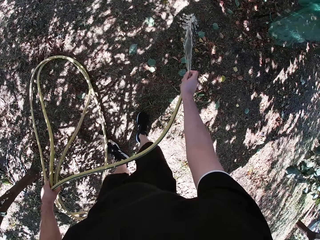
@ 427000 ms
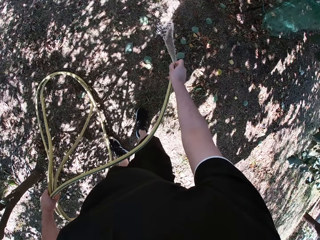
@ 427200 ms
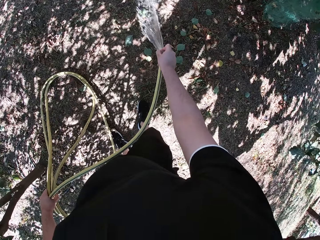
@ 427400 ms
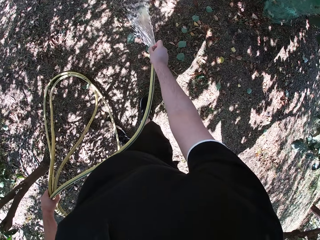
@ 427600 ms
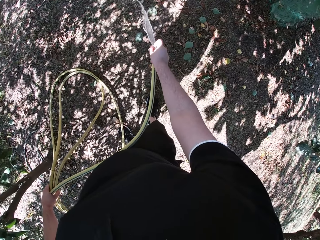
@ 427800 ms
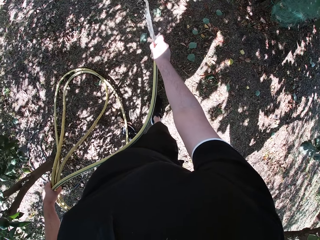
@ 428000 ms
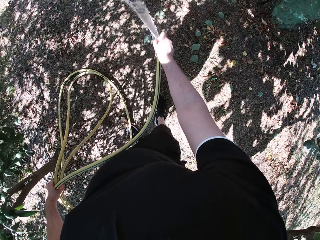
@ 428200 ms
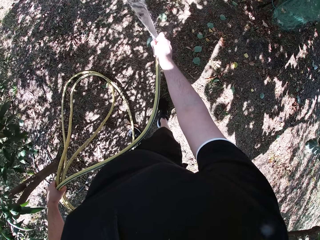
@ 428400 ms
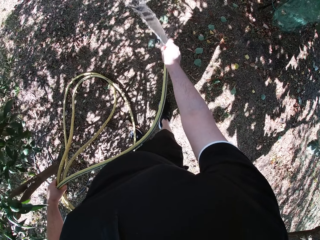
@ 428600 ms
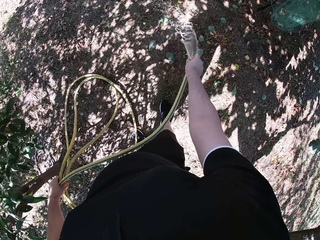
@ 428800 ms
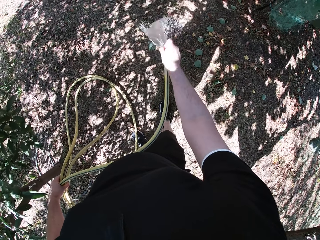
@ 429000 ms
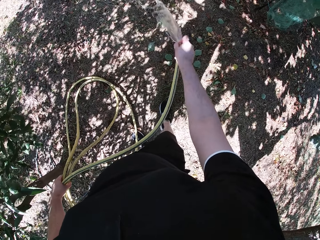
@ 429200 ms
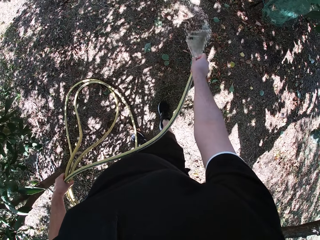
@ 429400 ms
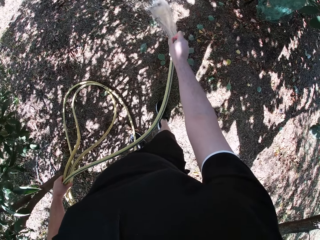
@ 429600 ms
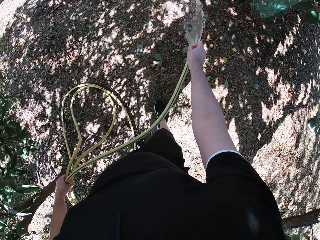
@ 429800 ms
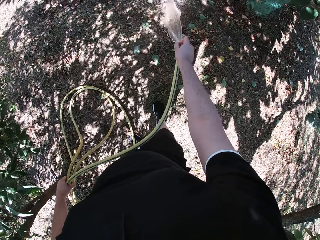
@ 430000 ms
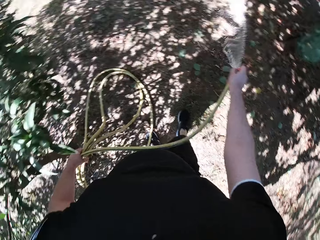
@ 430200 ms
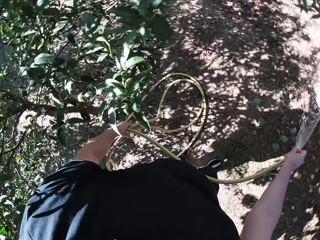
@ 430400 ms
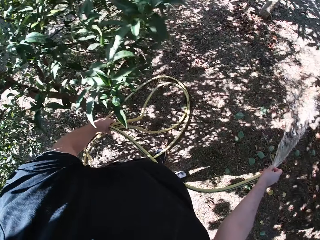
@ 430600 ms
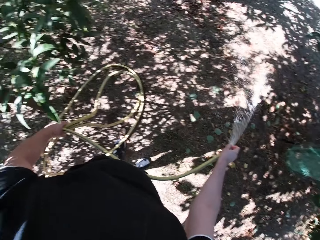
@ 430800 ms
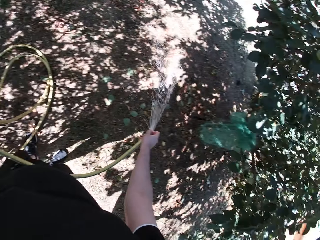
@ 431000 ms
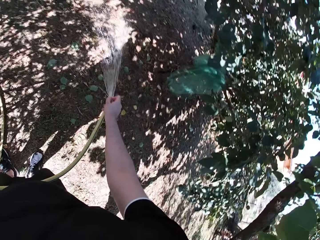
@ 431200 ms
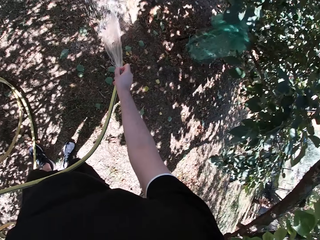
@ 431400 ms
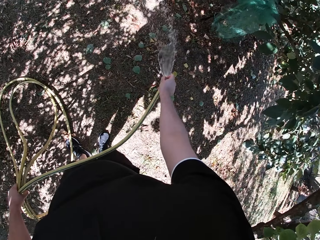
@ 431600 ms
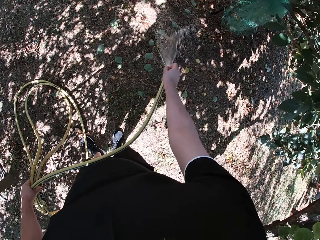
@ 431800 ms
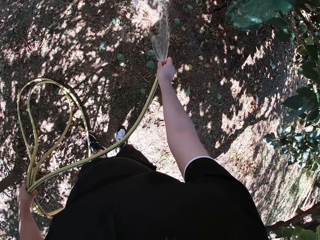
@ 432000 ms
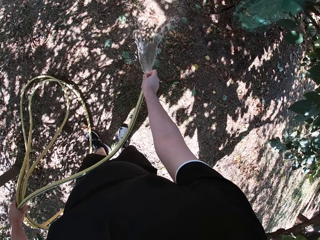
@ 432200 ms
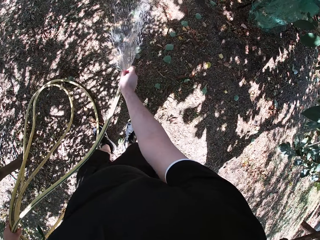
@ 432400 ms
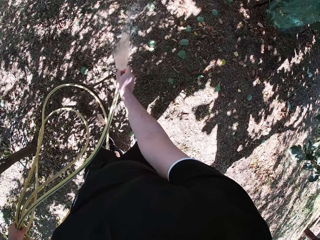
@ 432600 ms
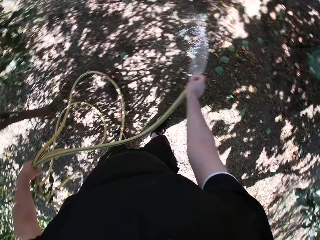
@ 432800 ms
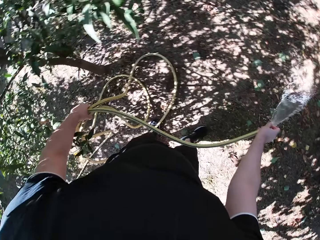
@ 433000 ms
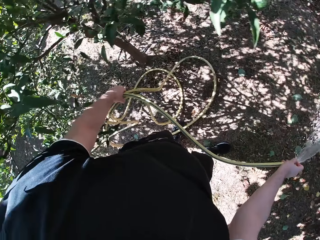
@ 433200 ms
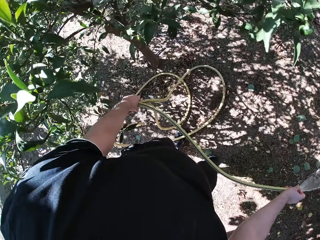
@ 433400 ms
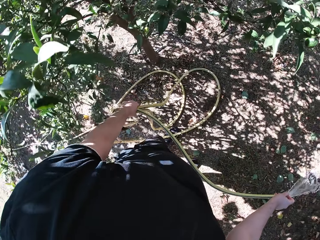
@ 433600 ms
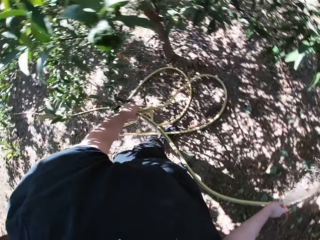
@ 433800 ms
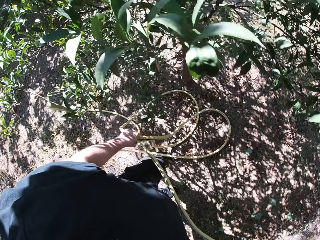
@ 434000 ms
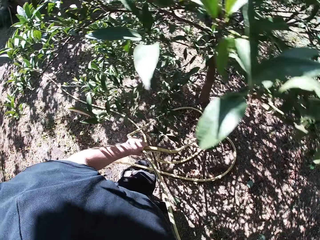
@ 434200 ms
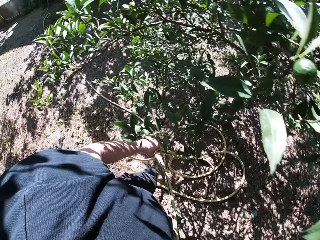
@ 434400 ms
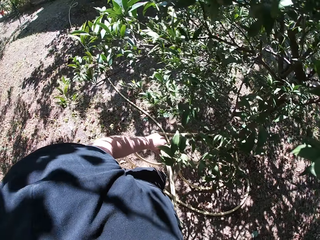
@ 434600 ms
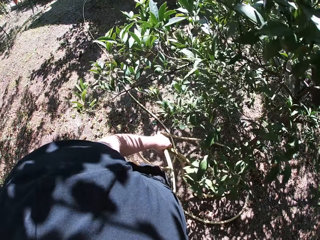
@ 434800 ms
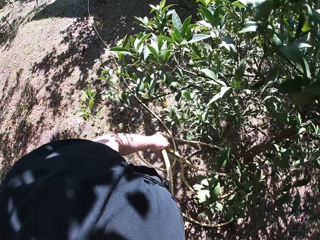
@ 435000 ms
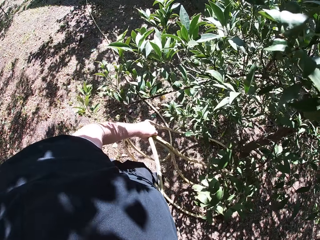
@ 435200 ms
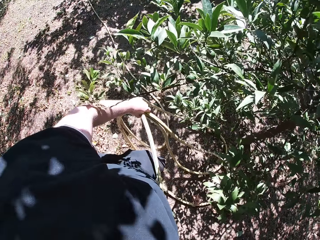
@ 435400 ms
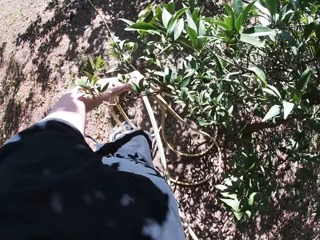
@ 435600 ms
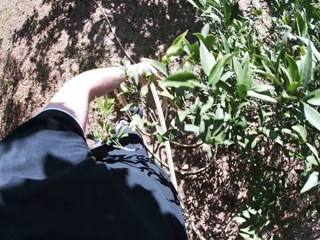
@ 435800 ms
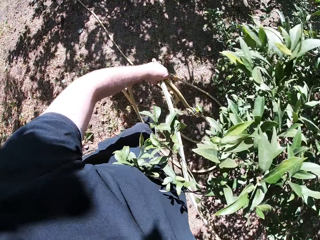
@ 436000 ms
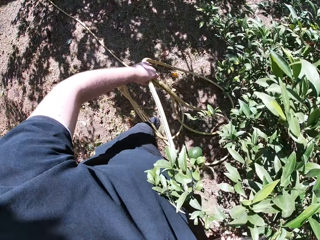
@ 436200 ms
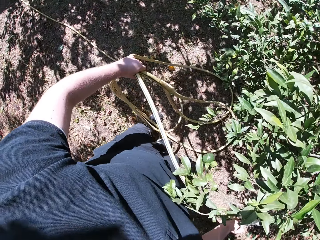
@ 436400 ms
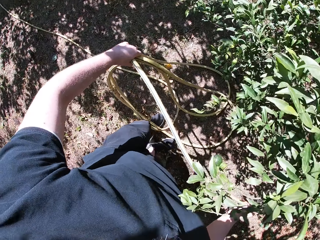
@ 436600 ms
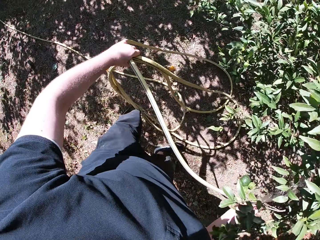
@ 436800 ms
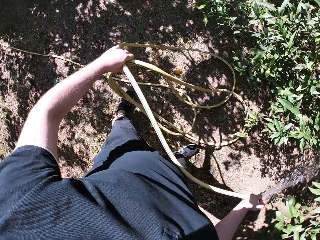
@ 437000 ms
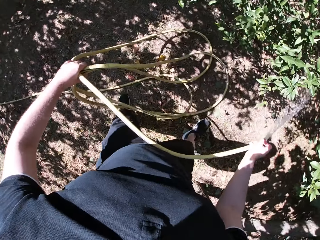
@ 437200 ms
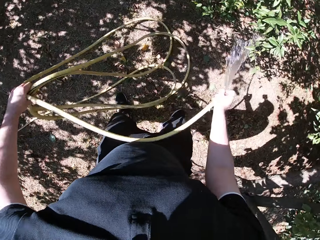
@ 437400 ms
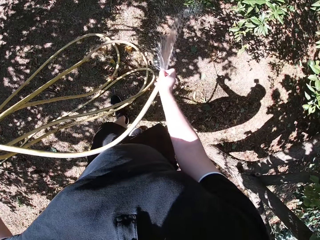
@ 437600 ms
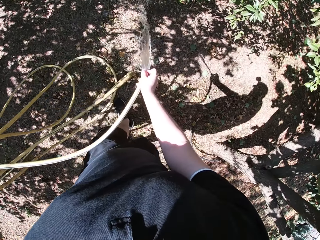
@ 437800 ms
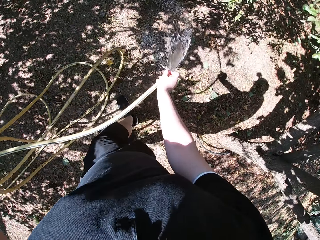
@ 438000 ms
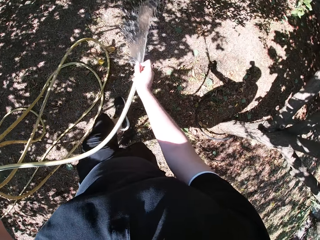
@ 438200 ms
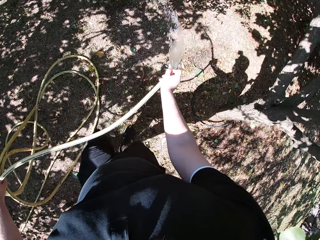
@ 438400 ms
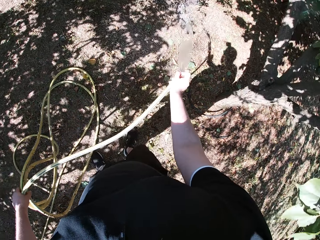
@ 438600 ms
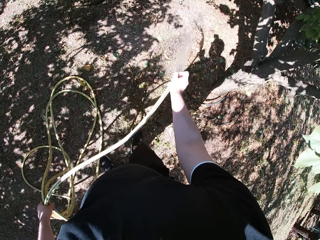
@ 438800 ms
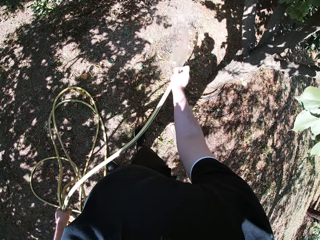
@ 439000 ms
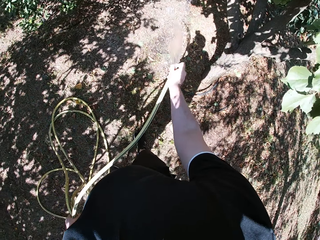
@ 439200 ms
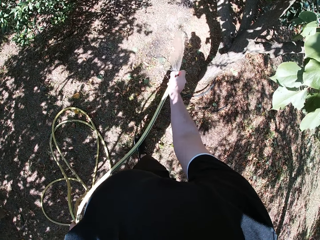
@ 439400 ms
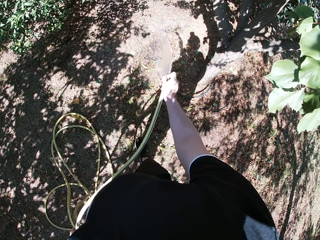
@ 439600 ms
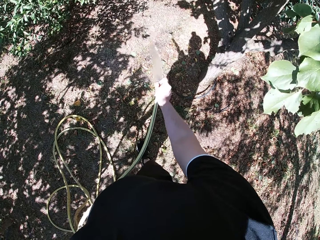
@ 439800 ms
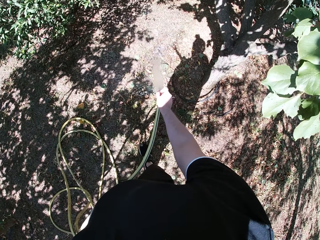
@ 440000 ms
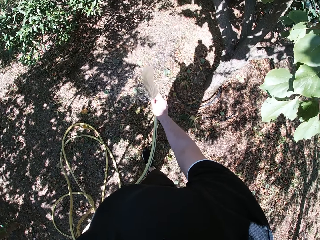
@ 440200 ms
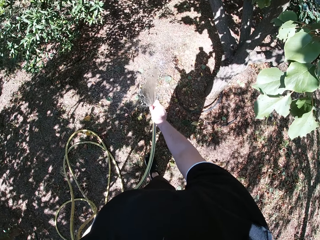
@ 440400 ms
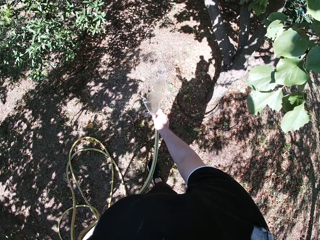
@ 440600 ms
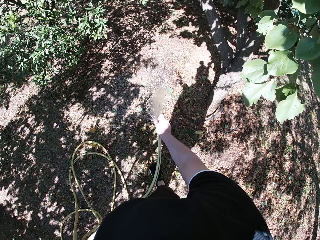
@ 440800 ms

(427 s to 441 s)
The camera wearer adjusts the mouth of the hose with his right hand. He waters the yard with the hose in his hands. He looks around. He moves back and pushes the hose.

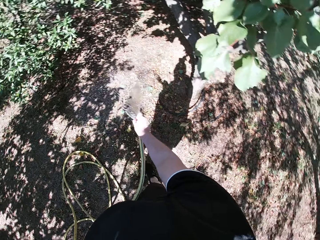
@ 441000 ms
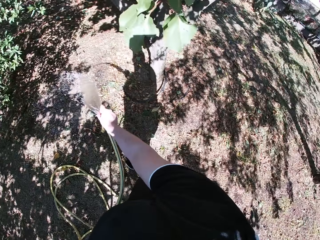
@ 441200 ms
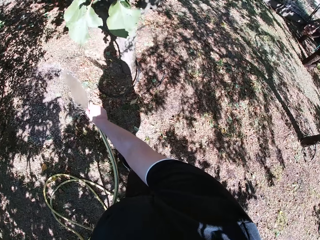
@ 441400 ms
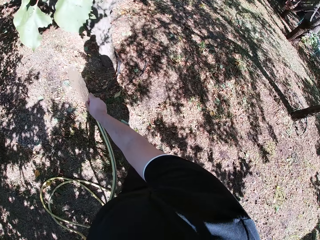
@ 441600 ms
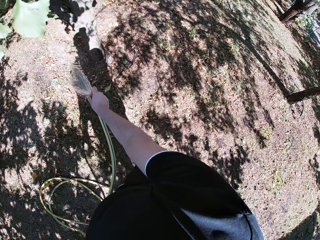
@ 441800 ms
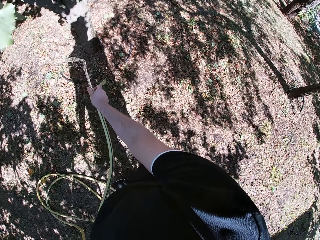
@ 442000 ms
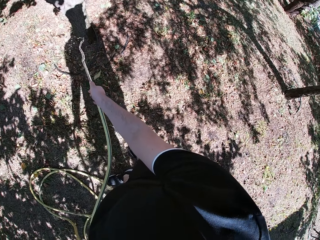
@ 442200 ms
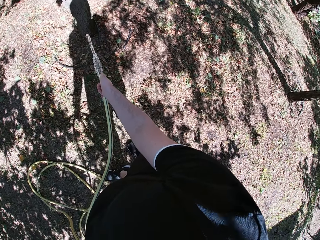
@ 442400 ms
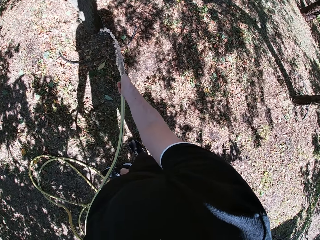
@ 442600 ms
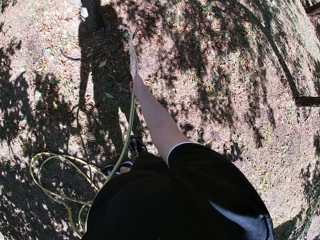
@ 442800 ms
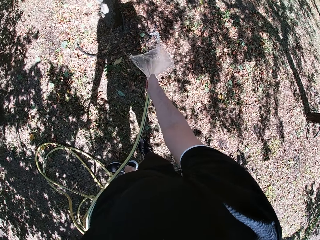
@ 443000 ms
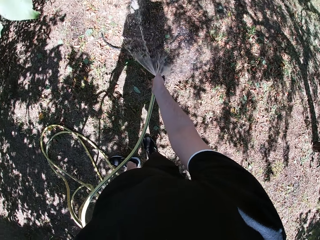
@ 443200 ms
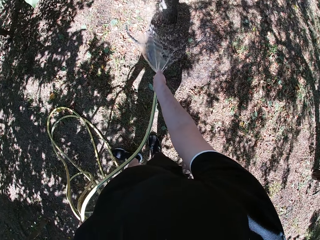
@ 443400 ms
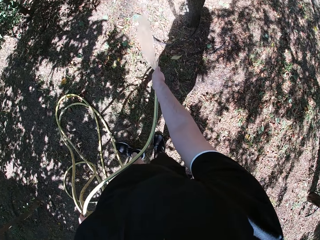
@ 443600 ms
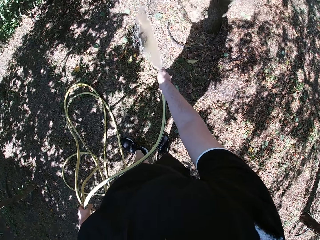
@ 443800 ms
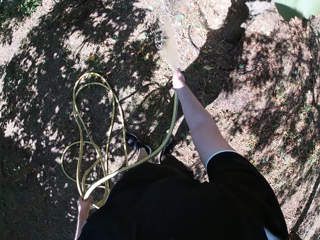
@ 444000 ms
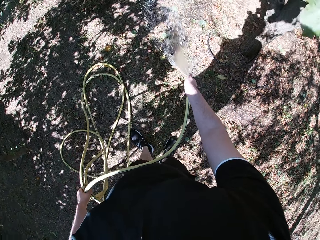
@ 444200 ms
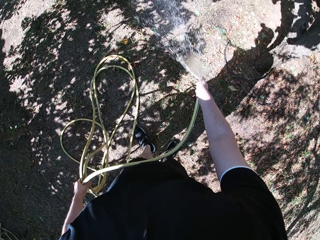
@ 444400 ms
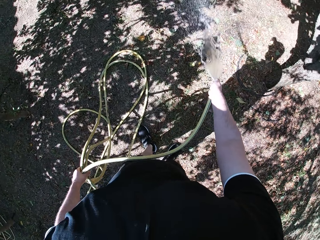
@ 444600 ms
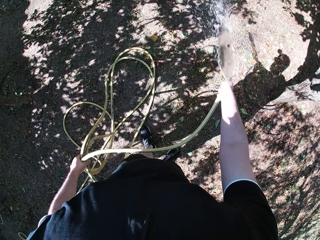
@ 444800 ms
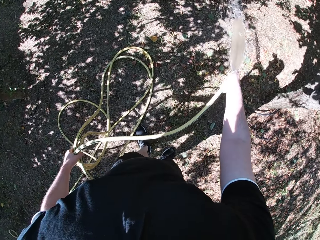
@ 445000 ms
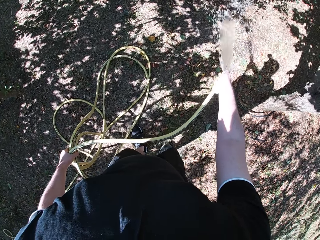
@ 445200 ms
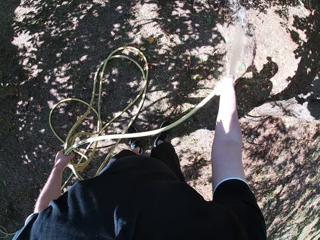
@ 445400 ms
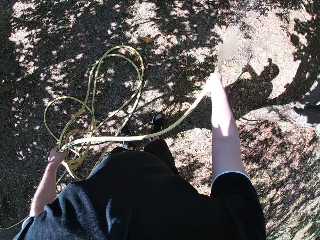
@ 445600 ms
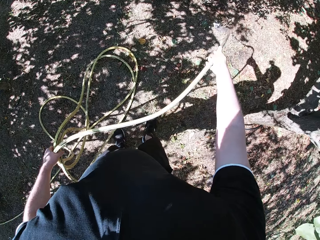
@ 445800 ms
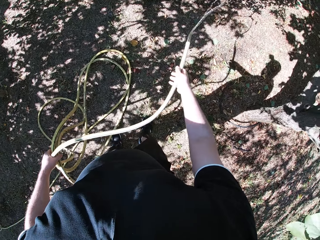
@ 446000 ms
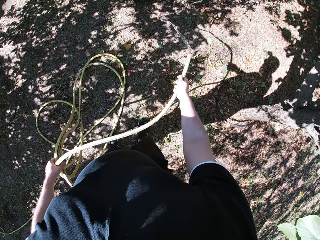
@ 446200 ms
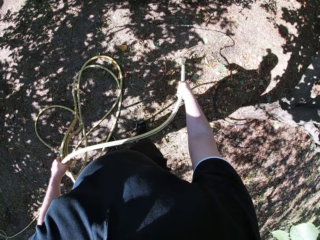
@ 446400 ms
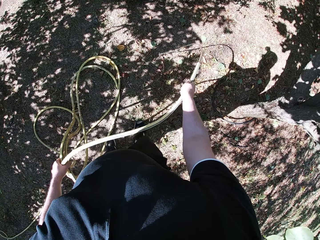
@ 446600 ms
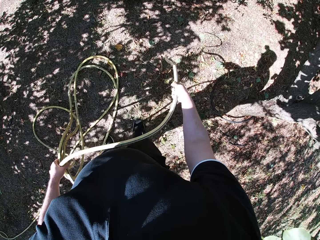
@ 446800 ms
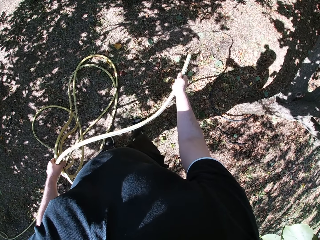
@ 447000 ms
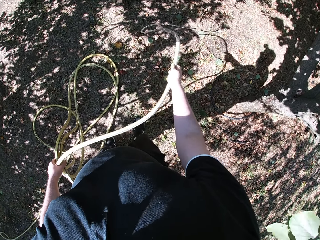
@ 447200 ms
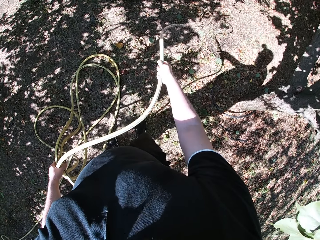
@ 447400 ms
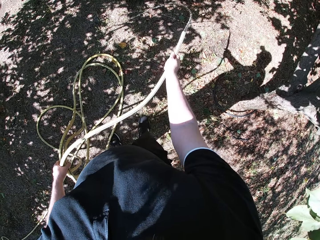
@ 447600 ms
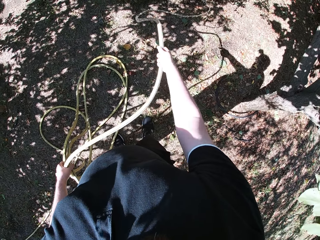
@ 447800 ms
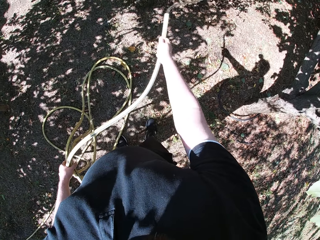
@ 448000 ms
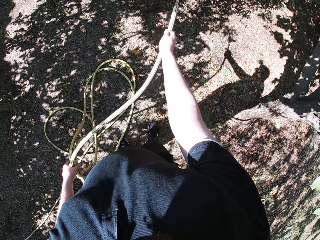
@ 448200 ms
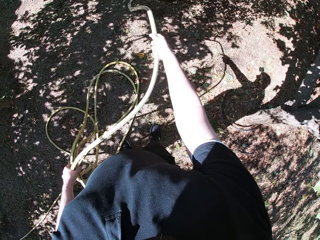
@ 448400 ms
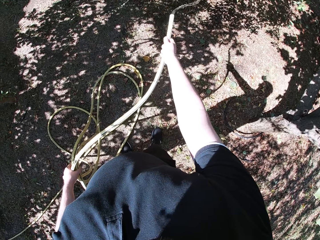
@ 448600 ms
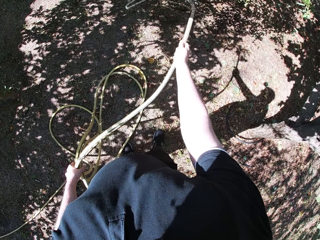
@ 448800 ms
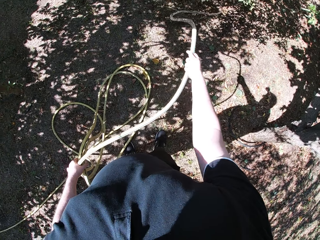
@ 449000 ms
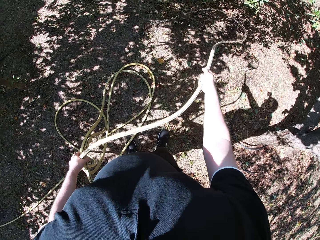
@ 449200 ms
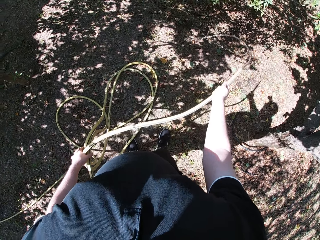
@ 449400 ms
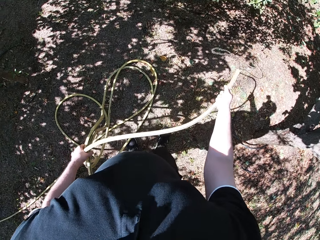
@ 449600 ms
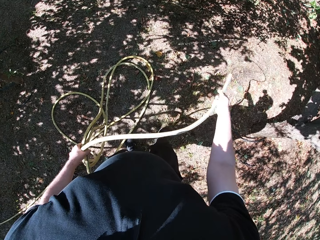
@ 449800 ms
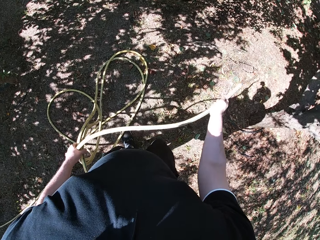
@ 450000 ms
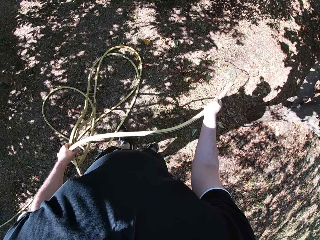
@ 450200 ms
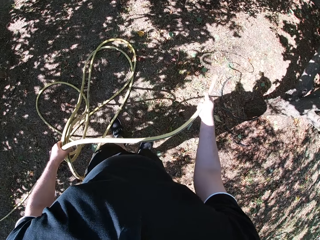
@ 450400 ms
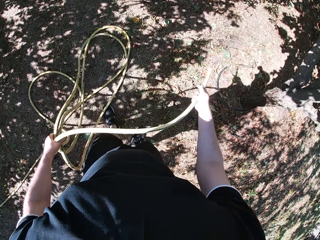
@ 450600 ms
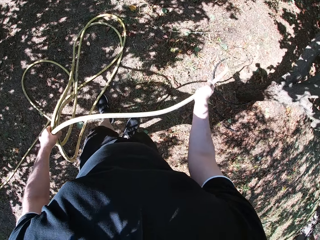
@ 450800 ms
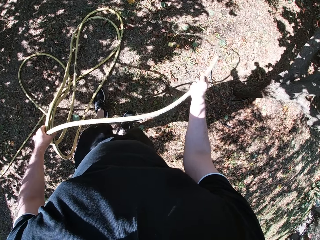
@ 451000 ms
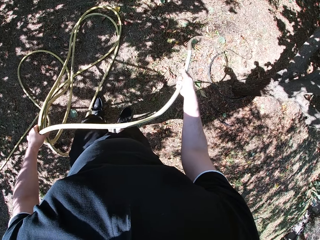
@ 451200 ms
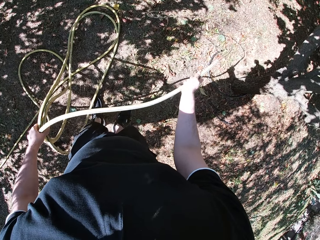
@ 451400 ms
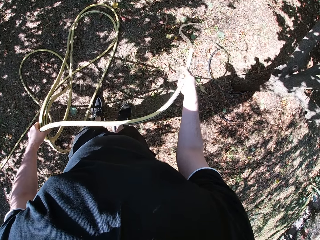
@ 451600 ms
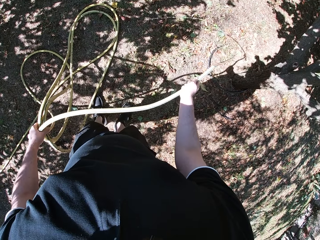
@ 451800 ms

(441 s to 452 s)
The camera wearer waters the yard.
